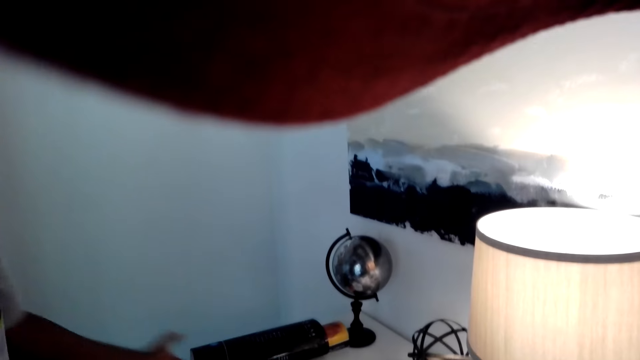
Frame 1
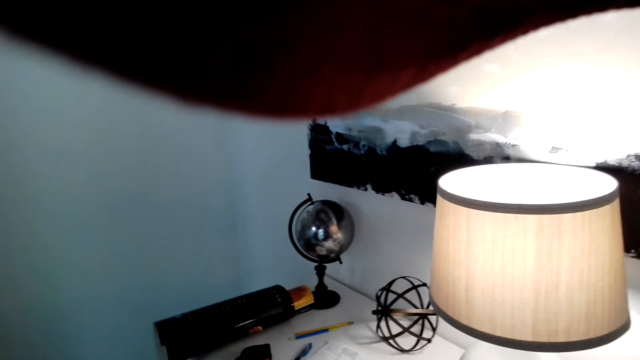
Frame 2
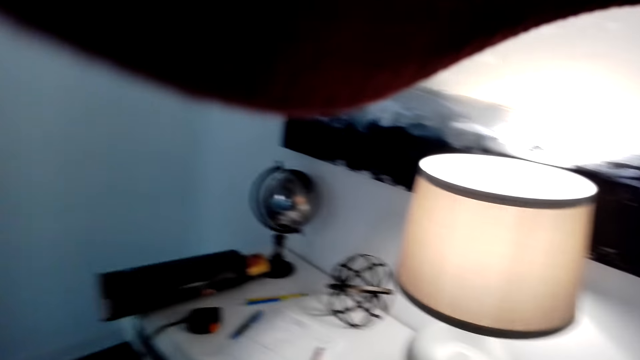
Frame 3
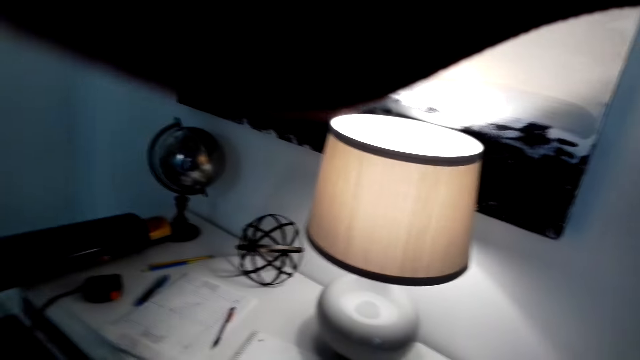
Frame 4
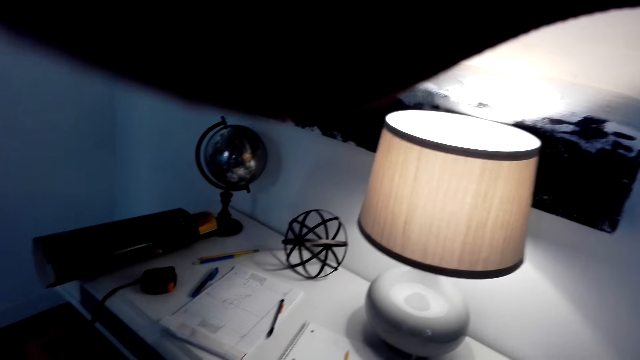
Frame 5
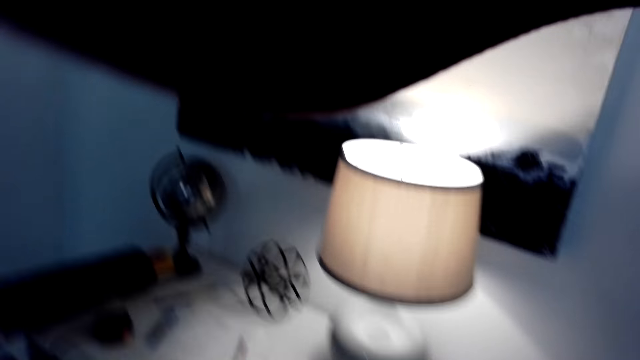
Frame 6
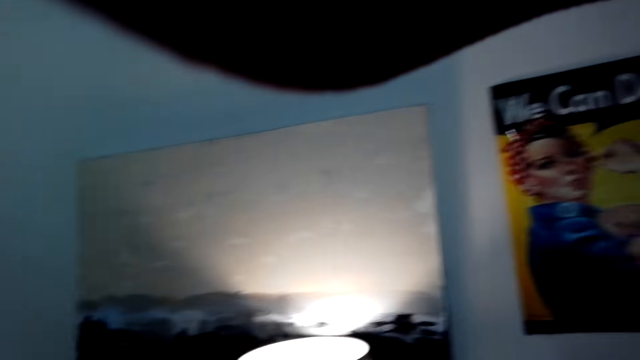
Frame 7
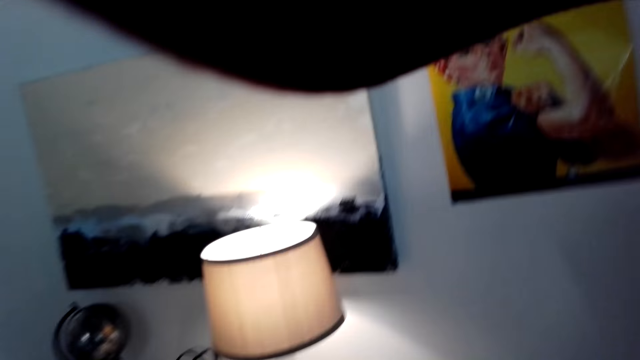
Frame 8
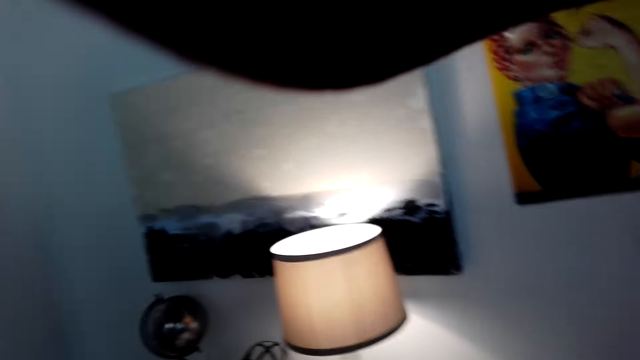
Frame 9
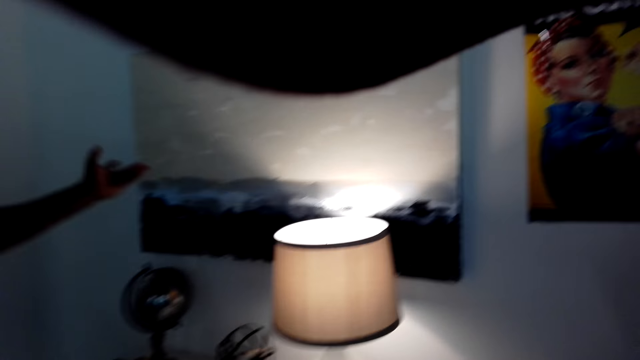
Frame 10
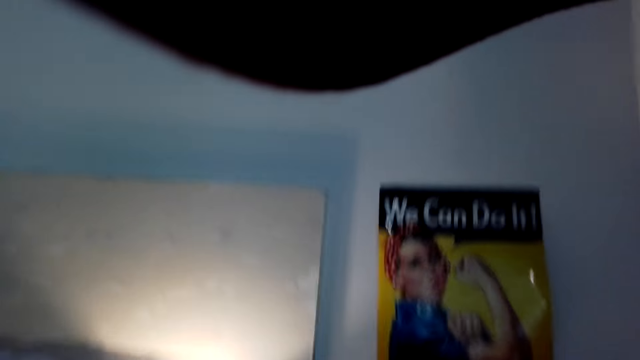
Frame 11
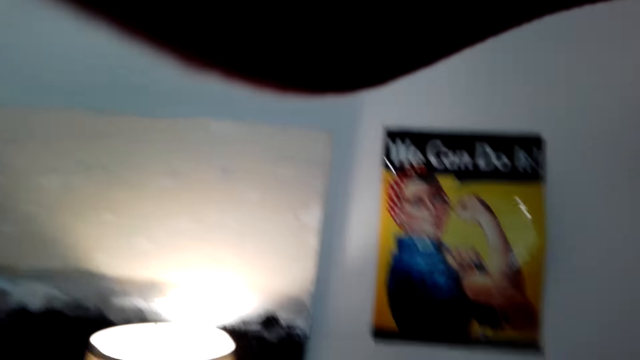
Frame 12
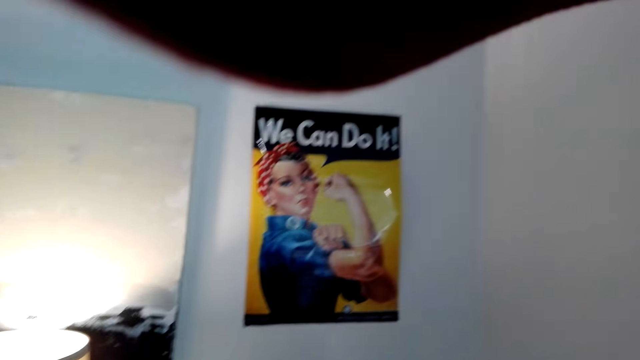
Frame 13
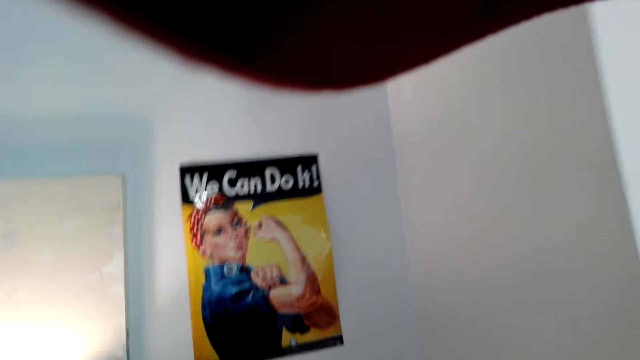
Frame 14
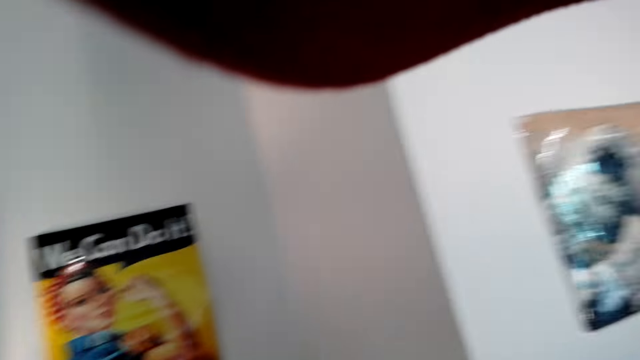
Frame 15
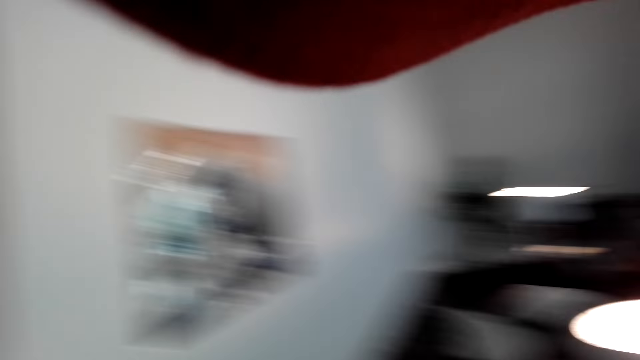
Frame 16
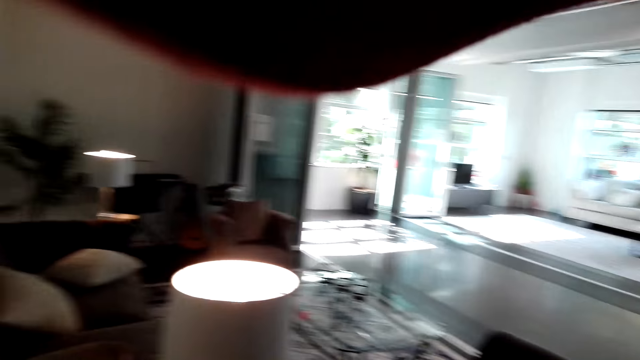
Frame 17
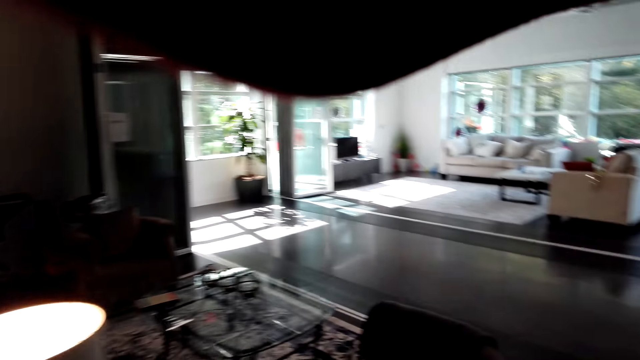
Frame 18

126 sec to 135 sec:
A person shows the camera wearer where notes are written. The camera wearer watches the background. The person shows the camera wearer the arts on the wall.

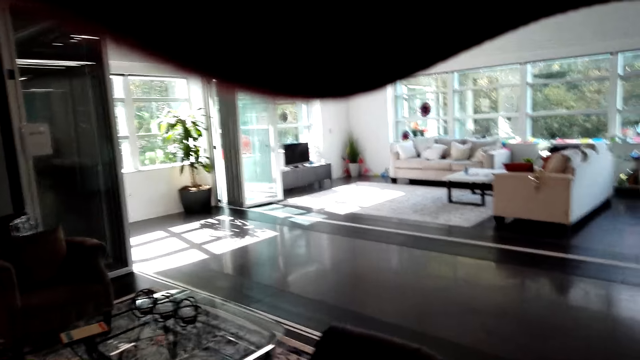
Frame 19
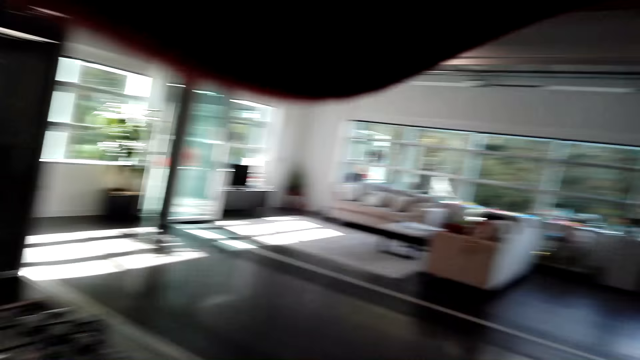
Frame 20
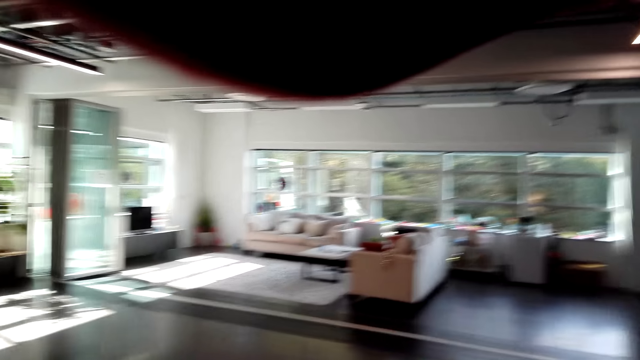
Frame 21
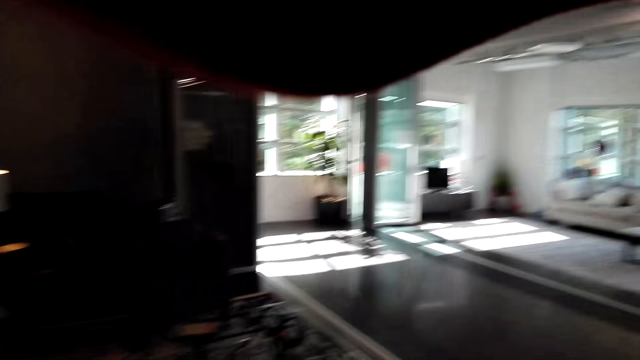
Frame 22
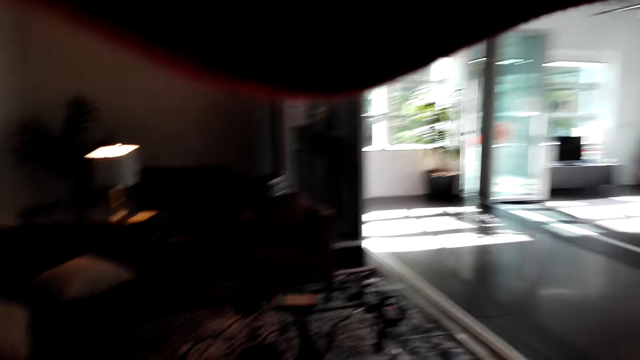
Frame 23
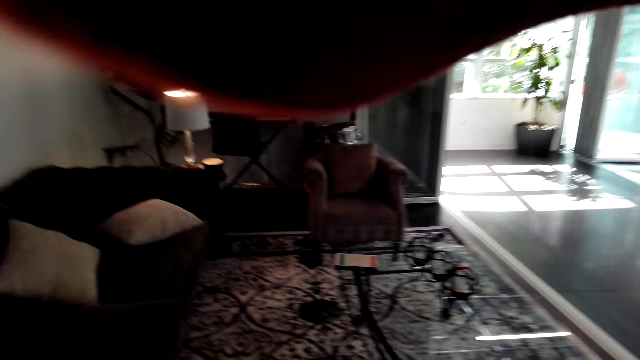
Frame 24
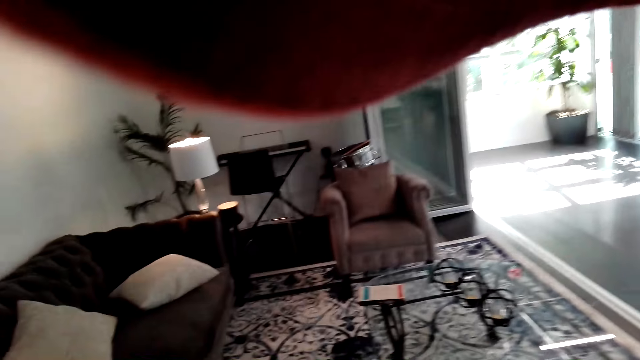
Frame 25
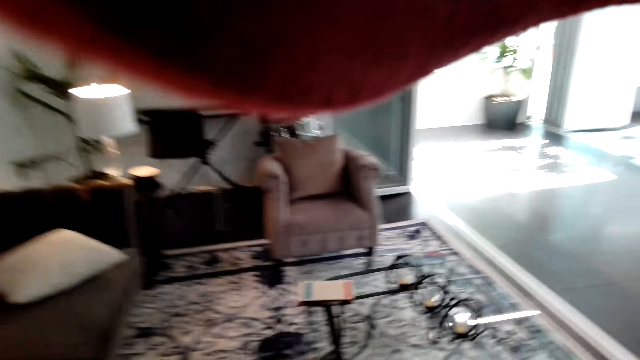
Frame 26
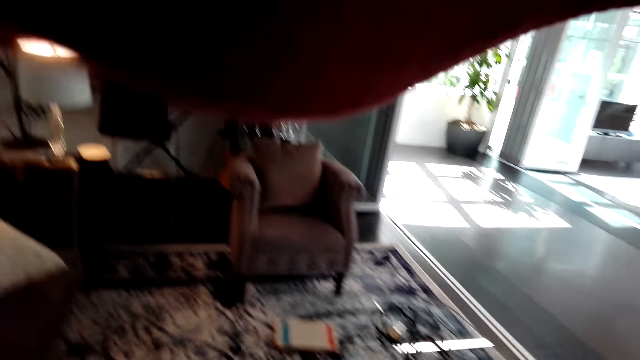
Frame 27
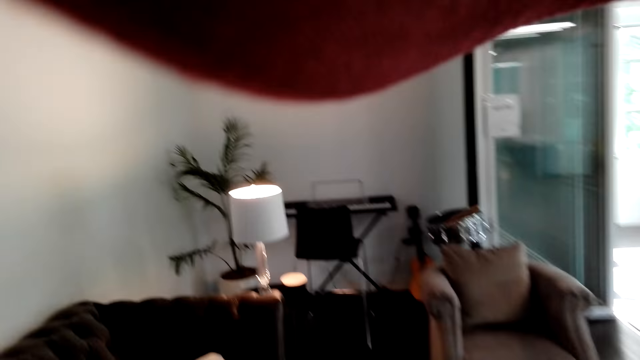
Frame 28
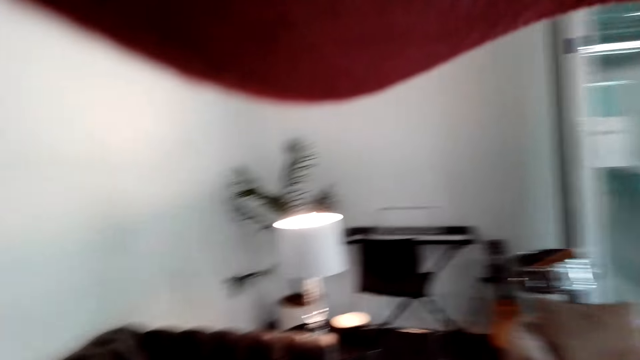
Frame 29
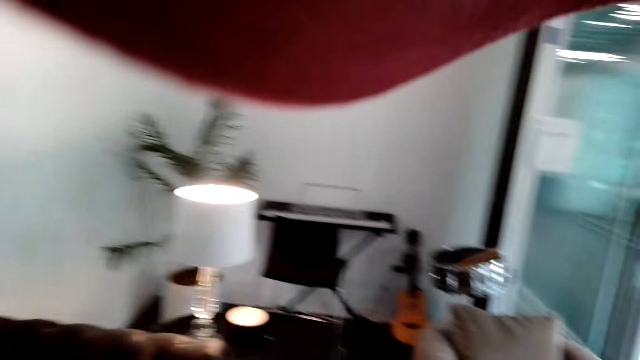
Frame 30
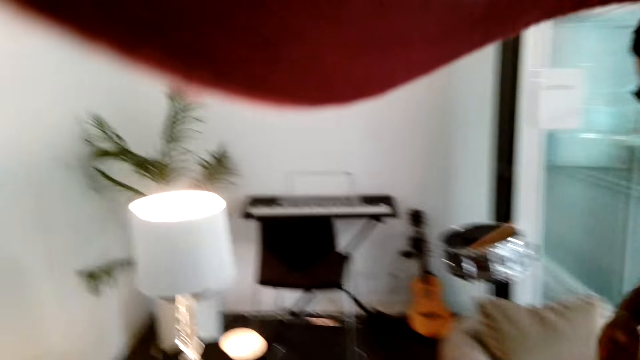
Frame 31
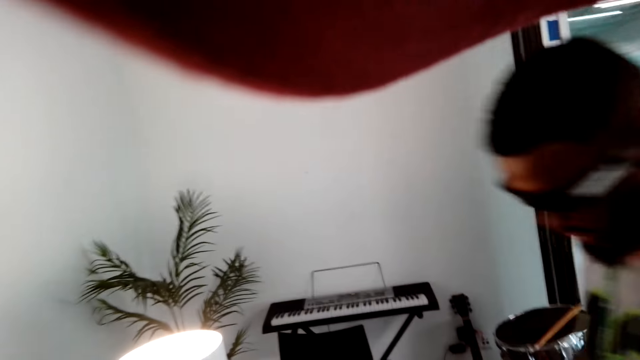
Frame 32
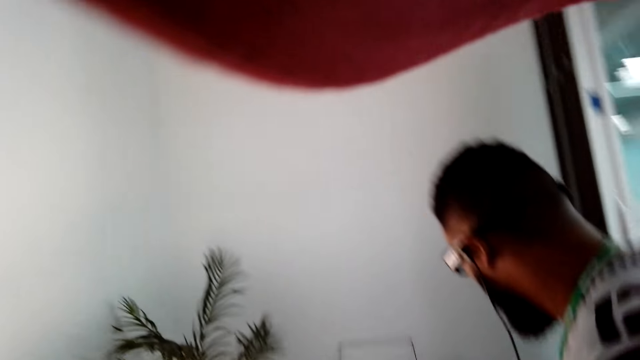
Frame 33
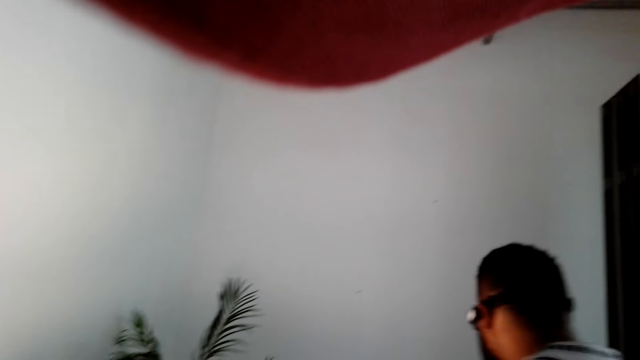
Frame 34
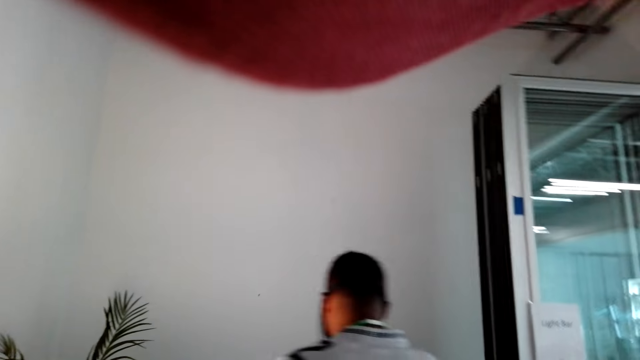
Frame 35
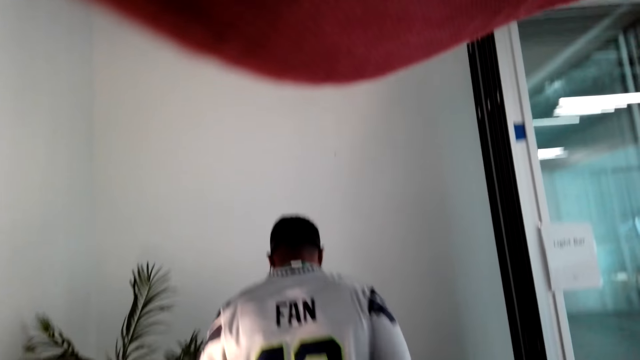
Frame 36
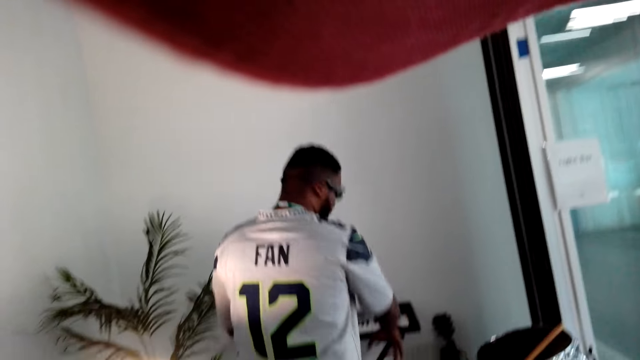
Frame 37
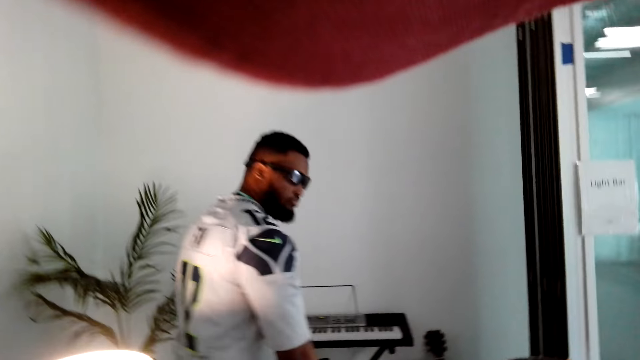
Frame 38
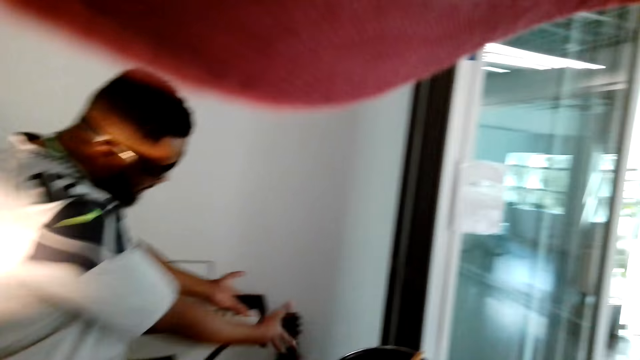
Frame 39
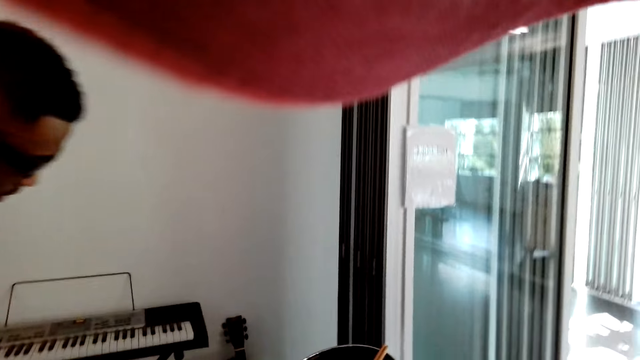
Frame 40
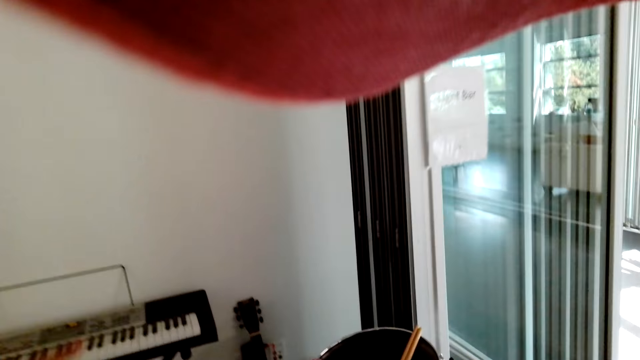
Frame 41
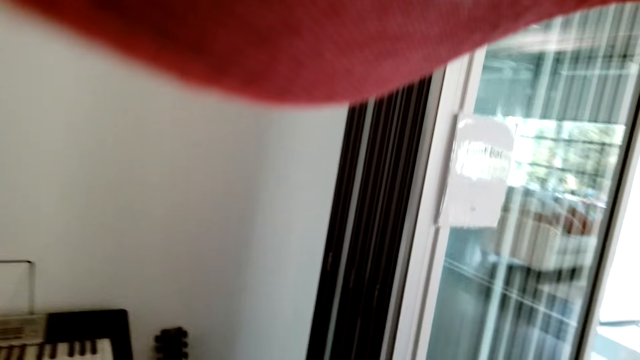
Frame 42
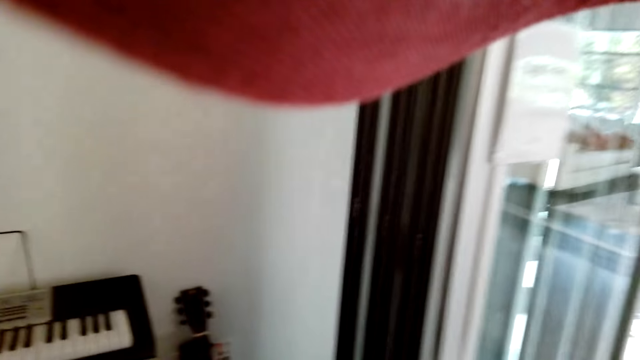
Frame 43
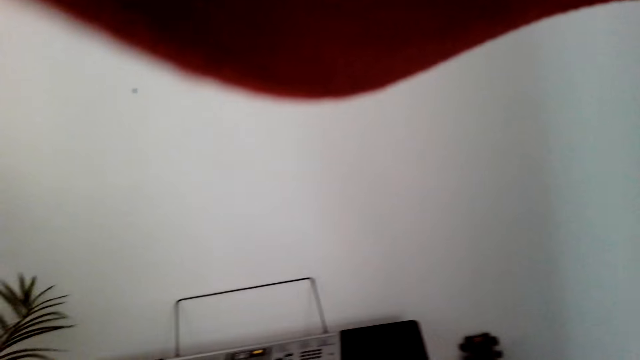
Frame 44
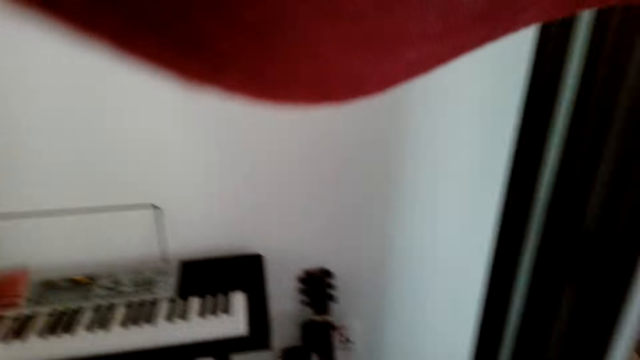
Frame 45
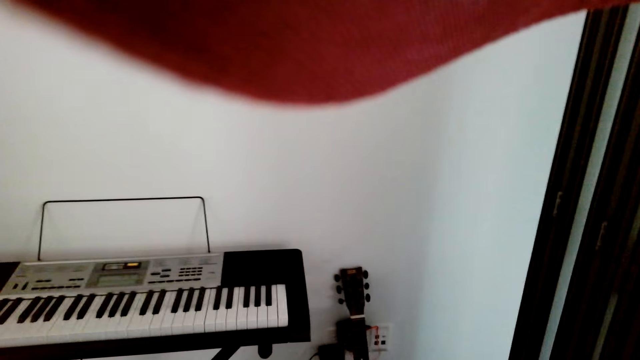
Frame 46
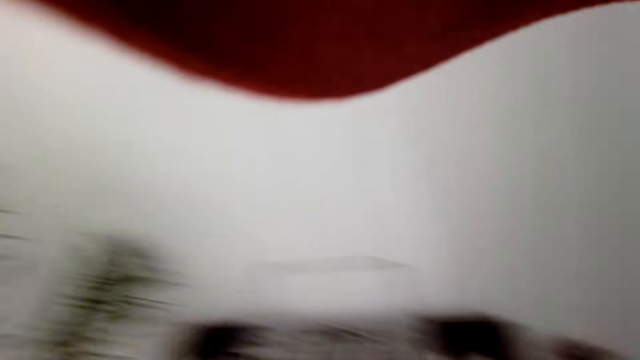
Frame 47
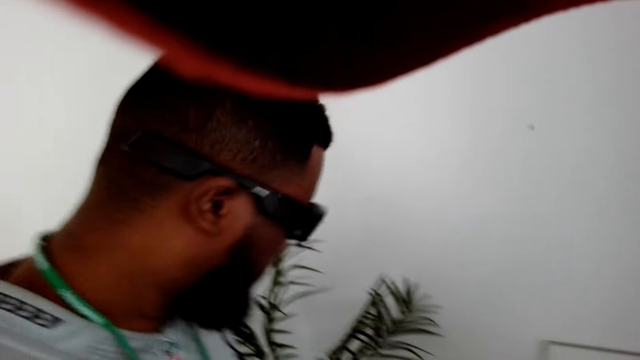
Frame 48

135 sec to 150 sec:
The camera wearer stares around. They walk around. A person walks. The person shows the camera wearer the piano and guitar.
